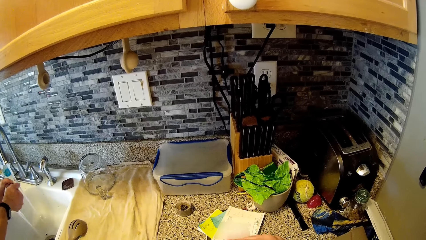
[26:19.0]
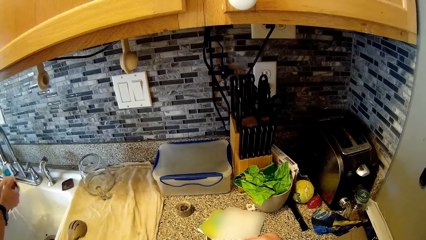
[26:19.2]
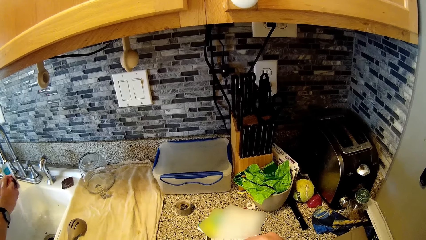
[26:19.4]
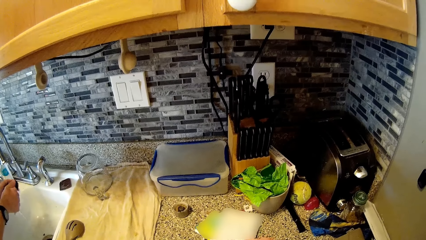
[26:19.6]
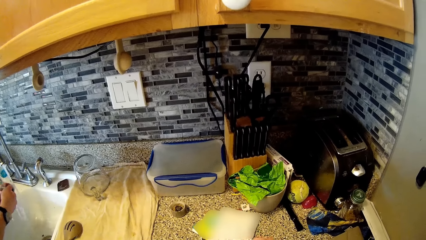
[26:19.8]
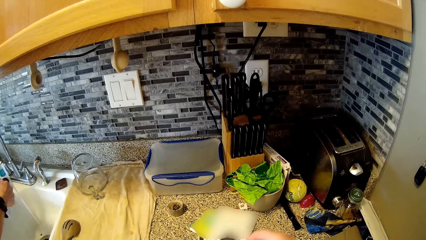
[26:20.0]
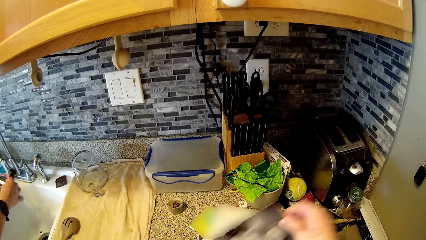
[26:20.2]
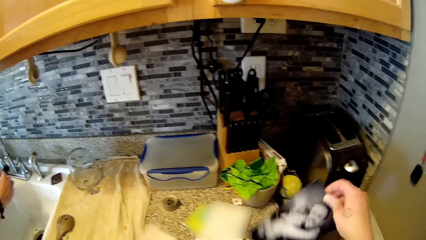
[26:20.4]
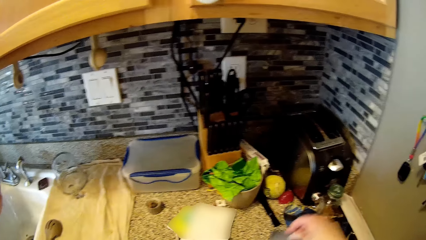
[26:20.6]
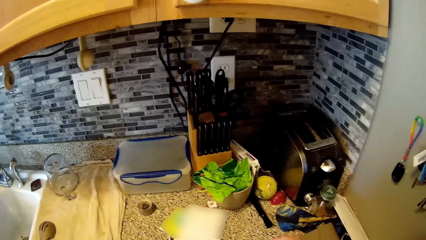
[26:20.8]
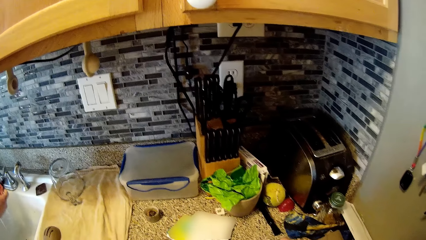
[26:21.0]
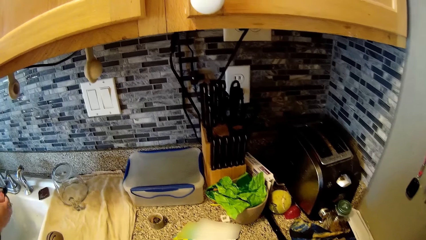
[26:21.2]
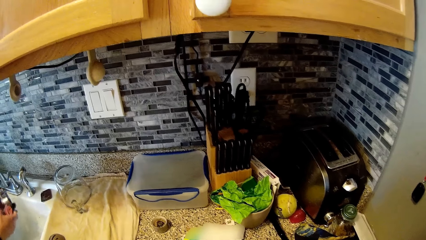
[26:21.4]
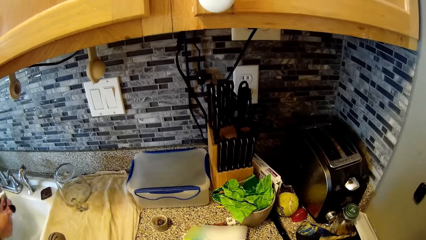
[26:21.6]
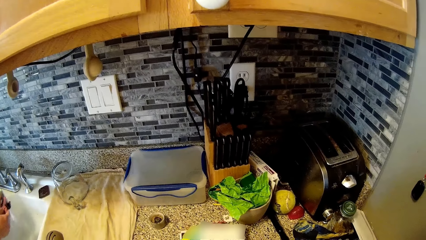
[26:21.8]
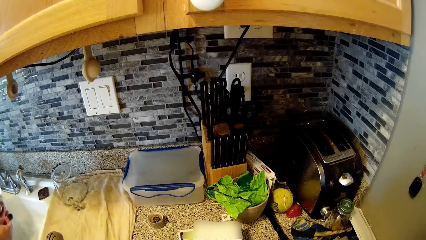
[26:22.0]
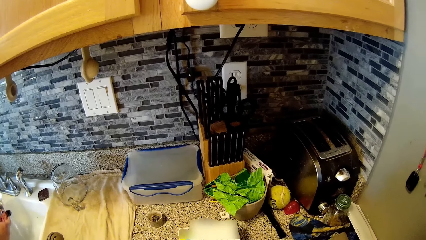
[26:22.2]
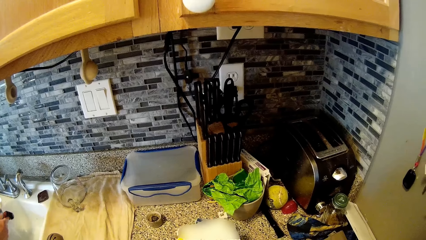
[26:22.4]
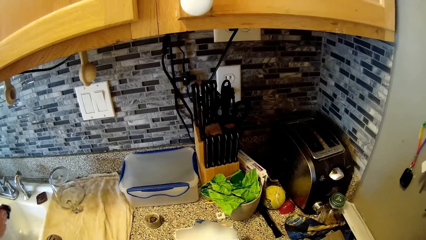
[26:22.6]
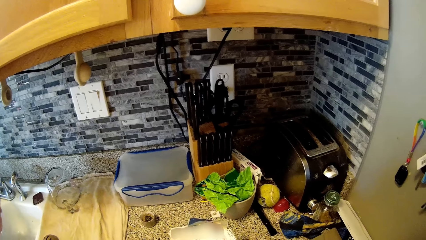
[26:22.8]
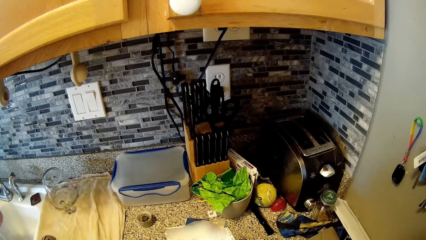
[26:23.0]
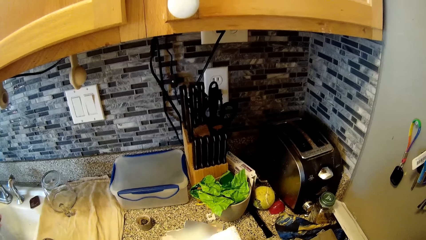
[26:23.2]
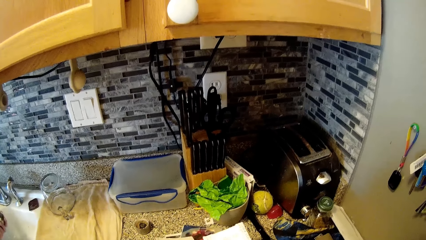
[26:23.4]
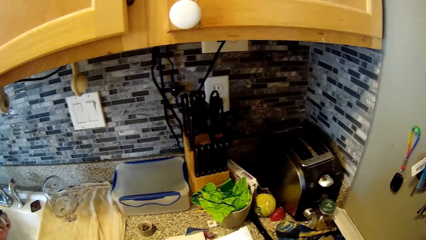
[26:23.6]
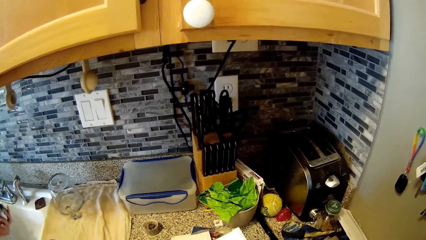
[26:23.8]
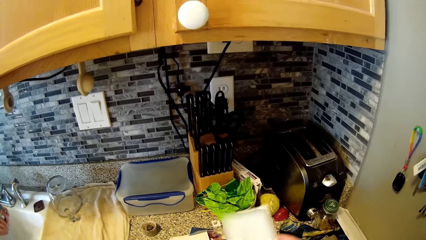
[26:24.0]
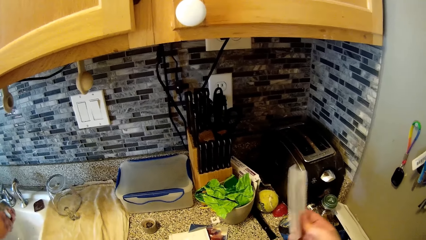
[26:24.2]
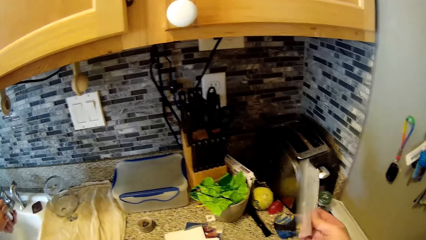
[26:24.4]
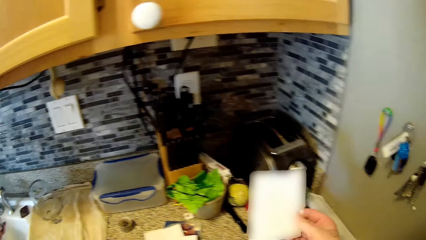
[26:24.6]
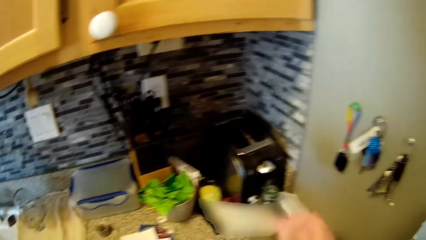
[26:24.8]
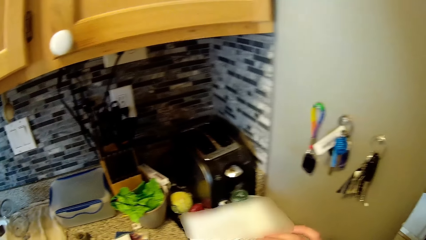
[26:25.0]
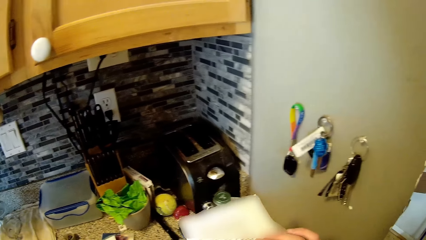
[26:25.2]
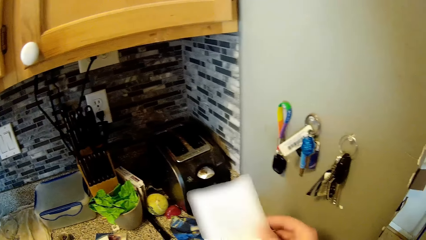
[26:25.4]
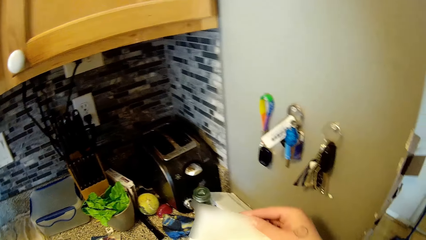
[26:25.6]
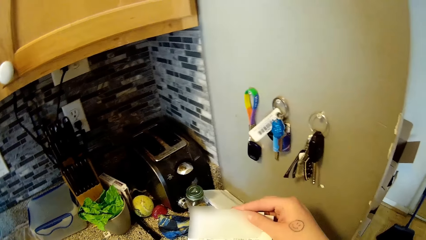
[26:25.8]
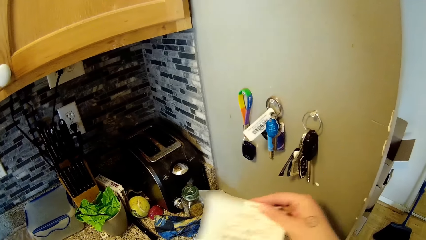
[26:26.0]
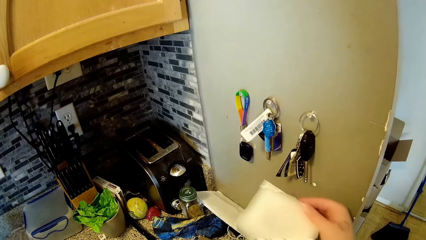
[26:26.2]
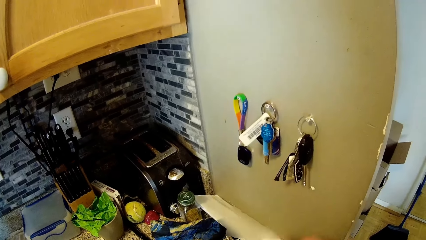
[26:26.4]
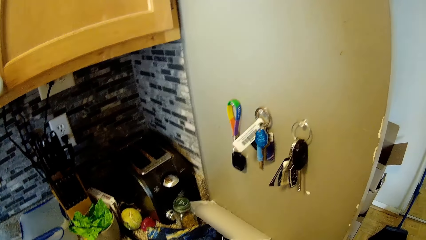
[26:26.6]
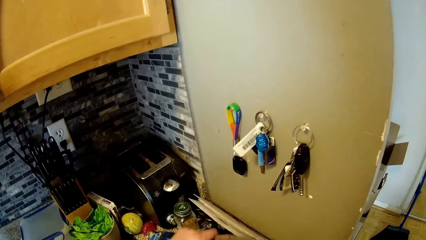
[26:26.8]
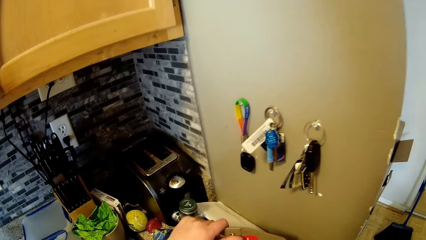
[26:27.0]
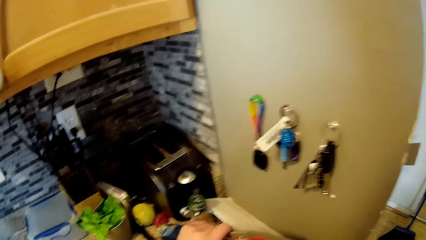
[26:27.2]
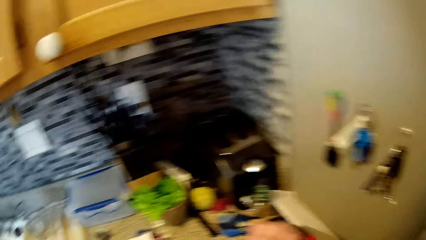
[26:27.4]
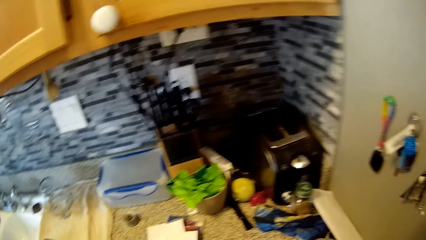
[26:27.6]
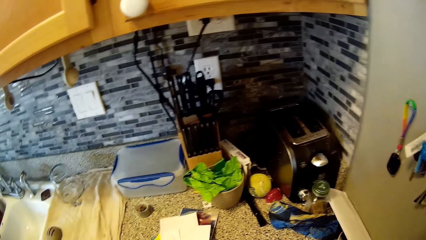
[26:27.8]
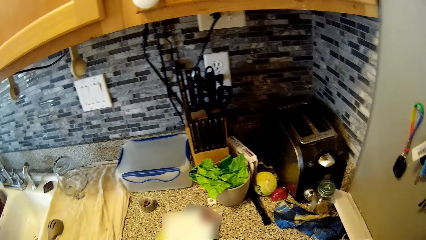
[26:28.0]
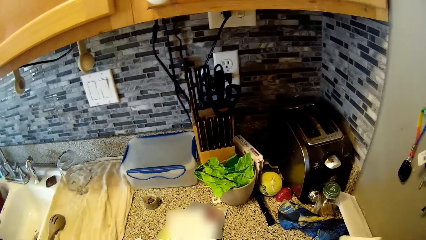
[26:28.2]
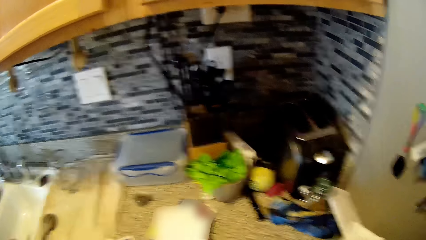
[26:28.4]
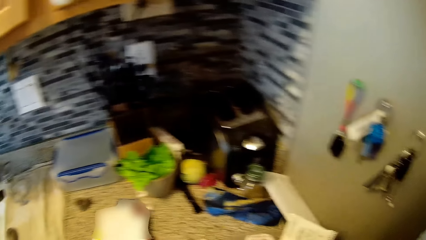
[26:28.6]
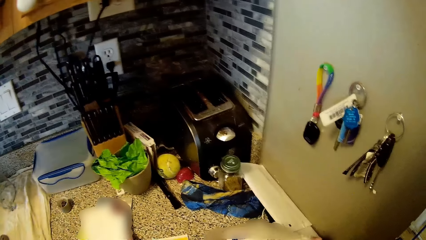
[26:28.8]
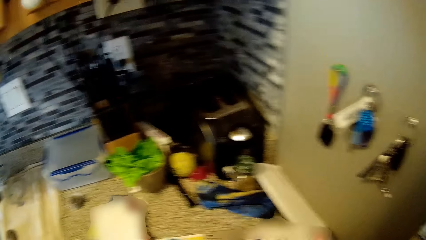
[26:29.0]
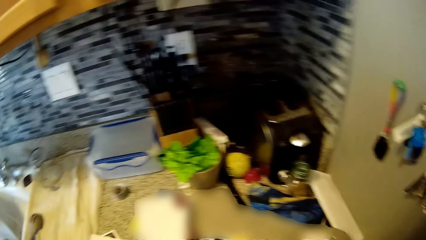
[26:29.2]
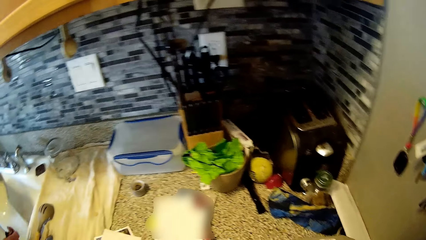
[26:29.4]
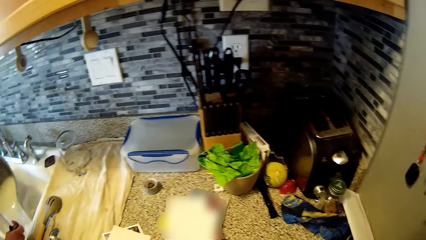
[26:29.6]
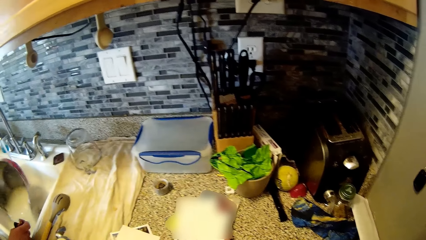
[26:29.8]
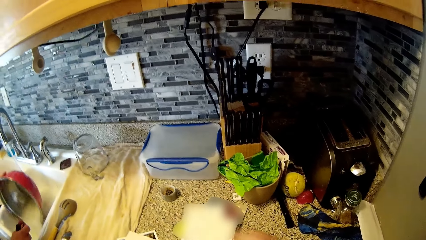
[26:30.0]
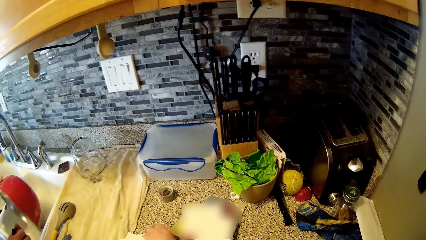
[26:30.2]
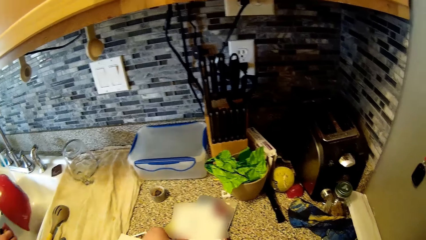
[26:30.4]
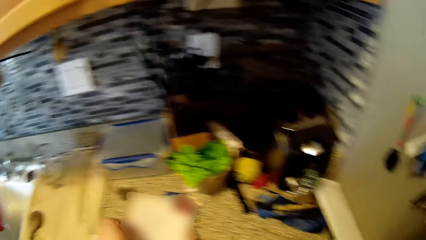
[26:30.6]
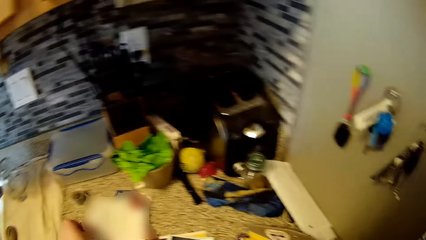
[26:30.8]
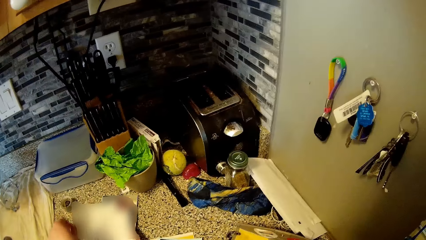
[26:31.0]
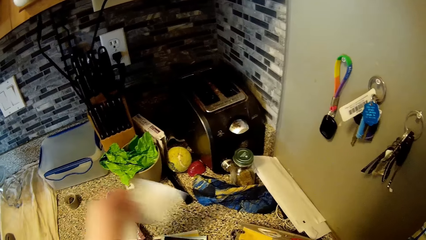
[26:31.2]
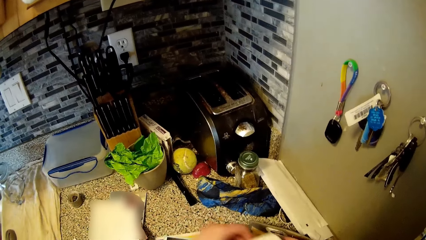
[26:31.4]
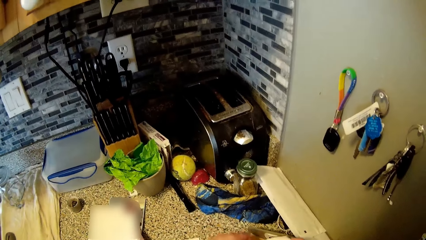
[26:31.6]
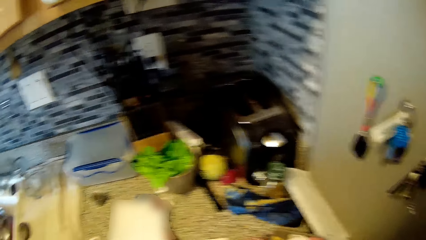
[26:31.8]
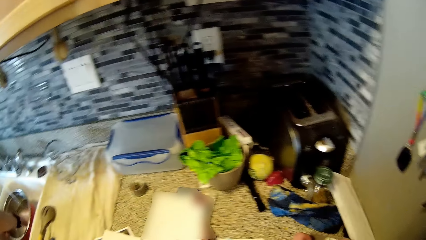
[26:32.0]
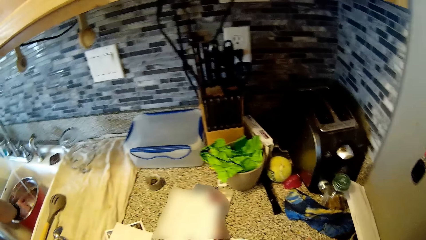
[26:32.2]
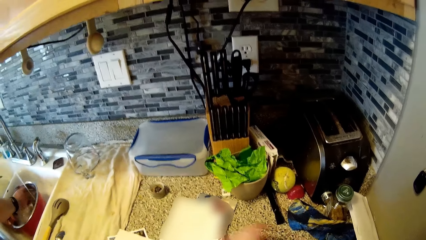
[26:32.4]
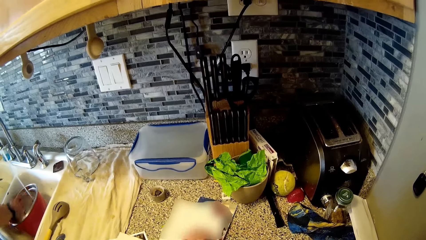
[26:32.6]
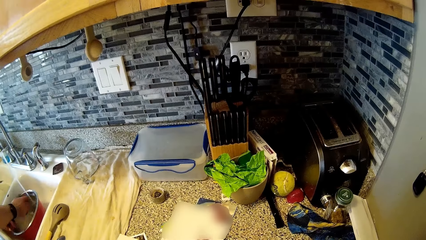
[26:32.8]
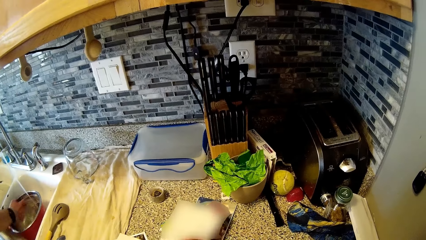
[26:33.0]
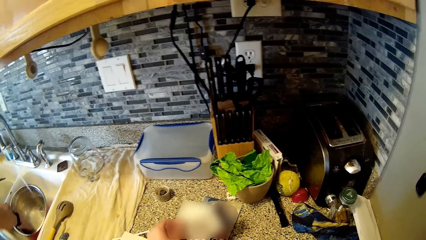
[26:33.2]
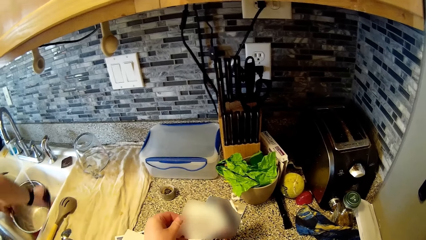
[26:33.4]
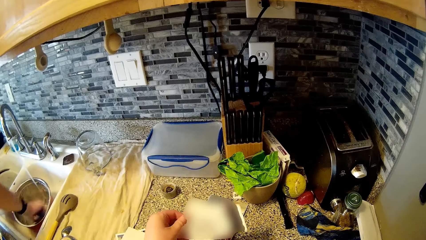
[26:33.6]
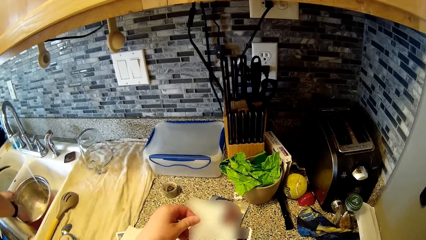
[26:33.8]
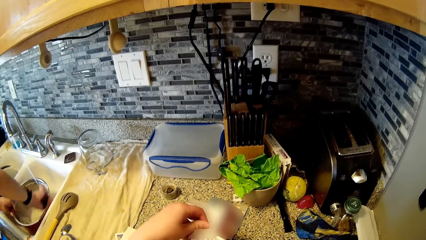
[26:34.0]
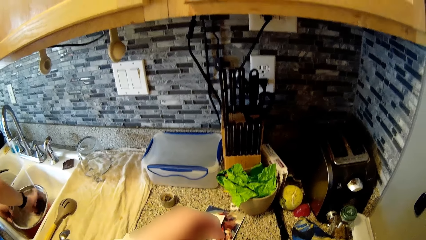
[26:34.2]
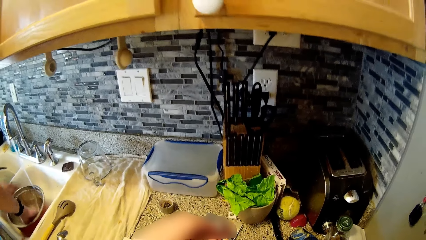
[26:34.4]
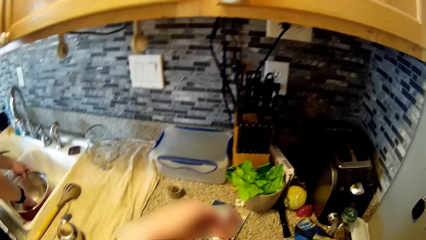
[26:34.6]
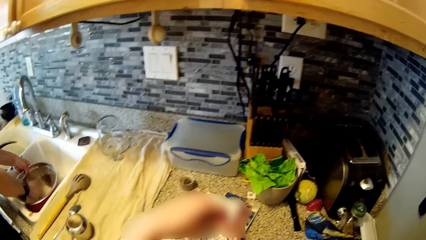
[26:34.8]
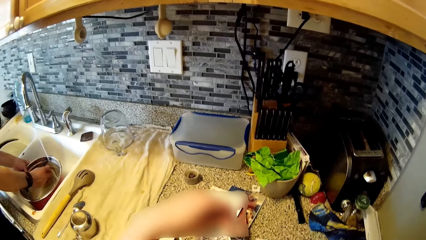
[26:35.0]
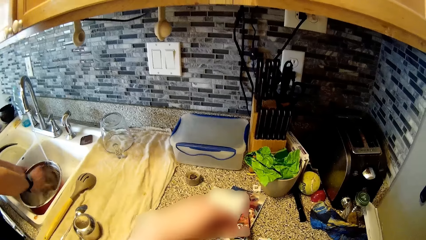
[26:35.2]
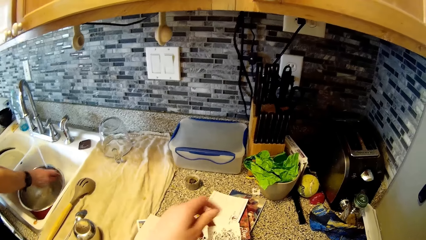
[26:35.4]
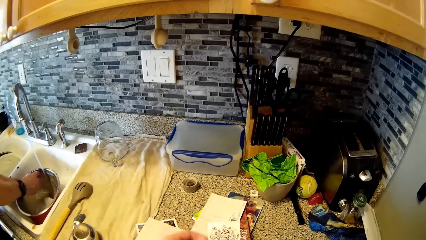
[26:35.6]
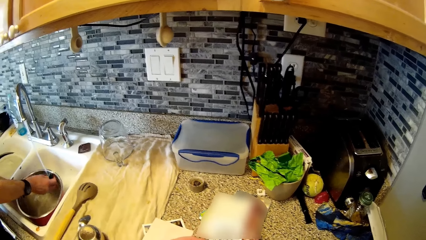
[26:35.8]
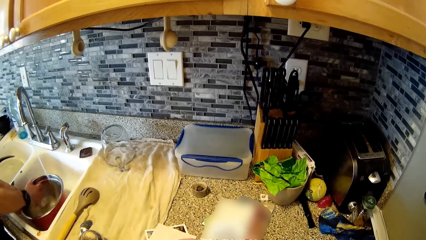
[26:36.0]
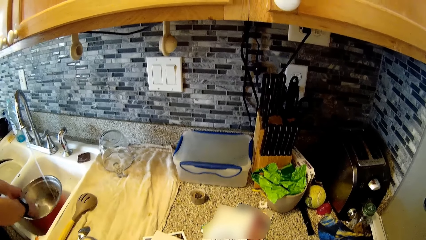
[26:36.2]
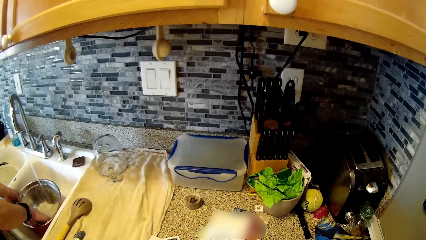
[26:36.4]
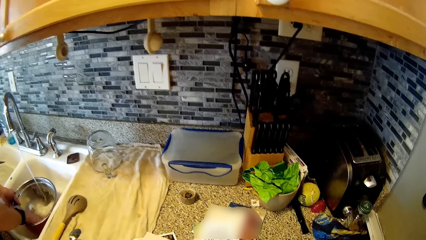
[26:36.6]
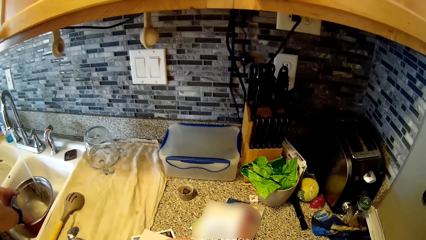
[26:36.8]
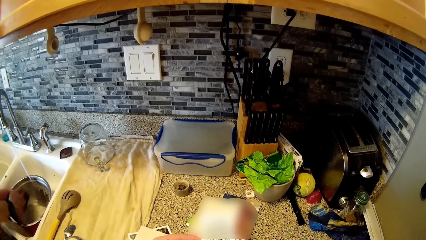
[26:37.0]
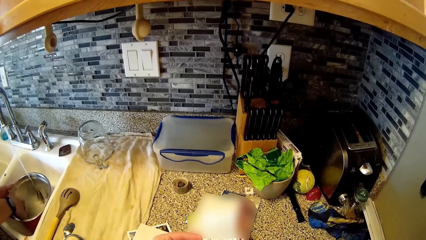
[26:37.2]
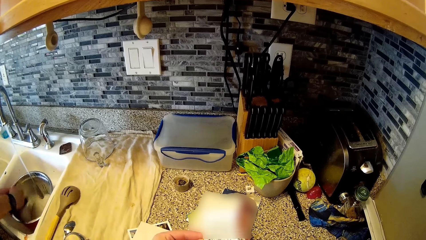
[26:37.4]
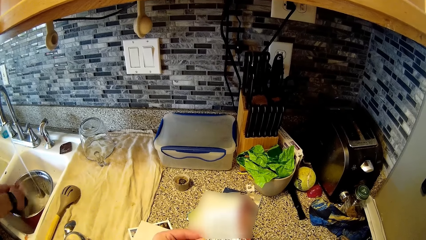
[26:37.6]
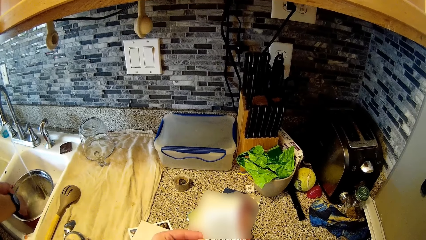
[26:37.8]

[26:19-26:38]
The camera wearer arranges the pictures in a case. The man pours water from the pot into the sink with his left hand. The man washes the pot with the sponge in the sink. The camera wearer picks up a card from the cabinet with her left hand. She interacts with the man.
